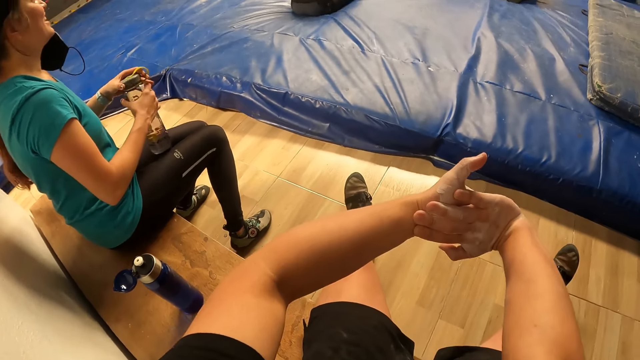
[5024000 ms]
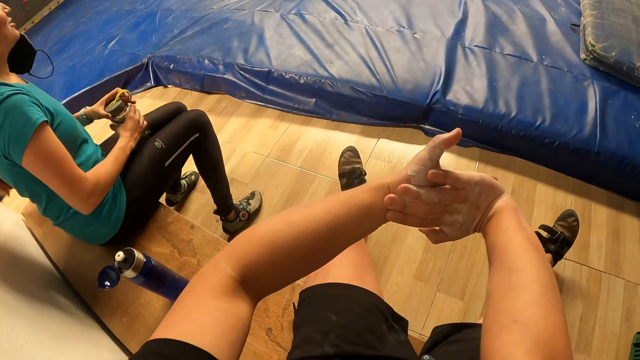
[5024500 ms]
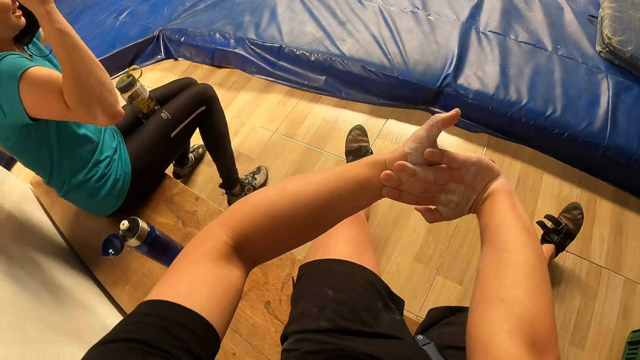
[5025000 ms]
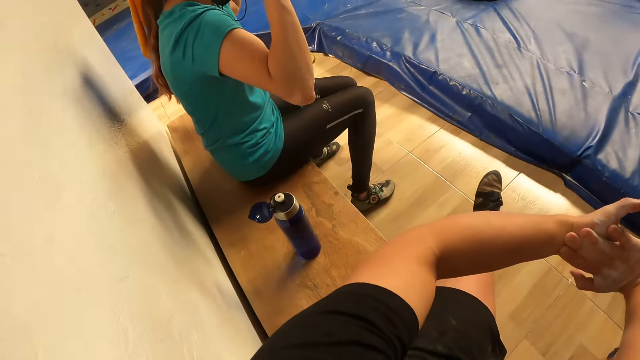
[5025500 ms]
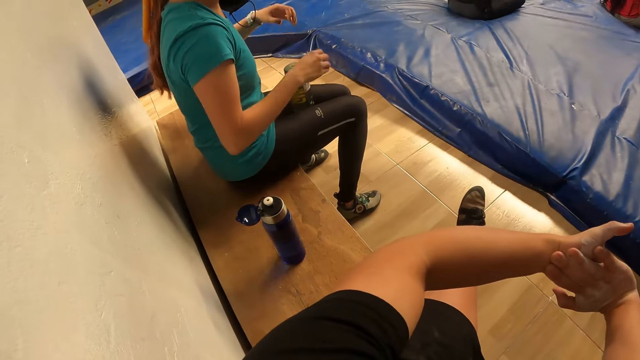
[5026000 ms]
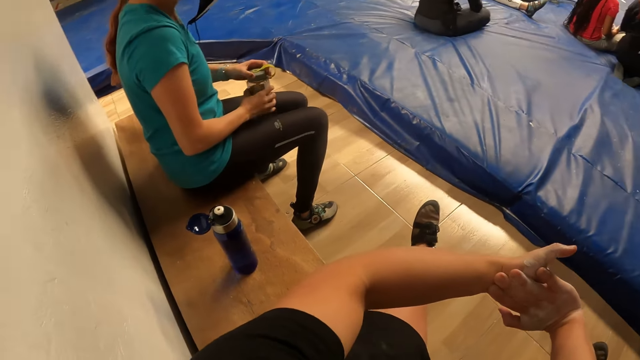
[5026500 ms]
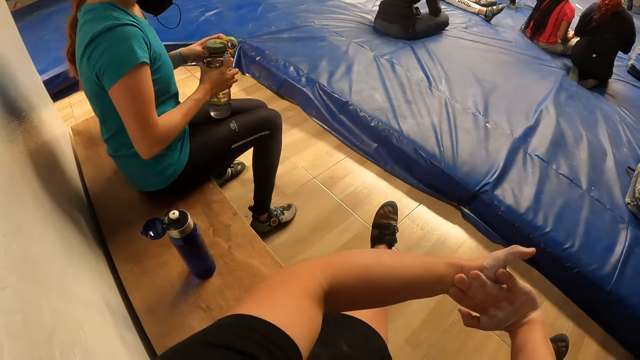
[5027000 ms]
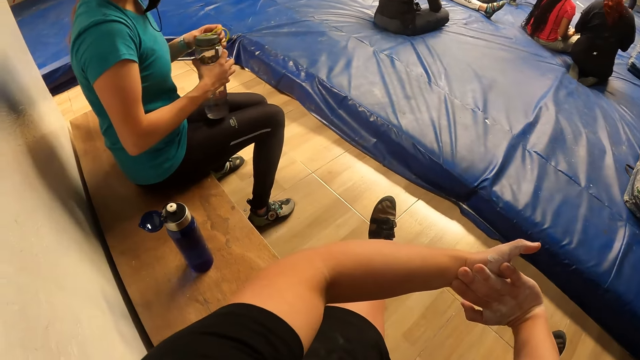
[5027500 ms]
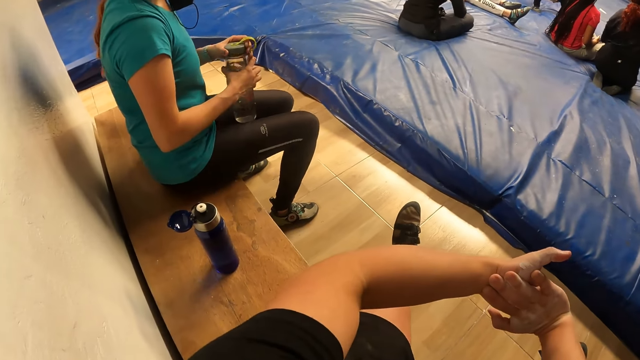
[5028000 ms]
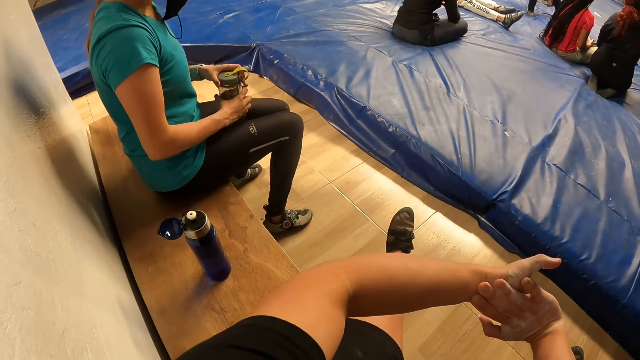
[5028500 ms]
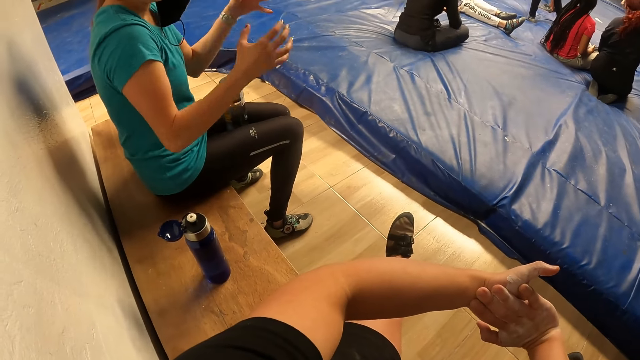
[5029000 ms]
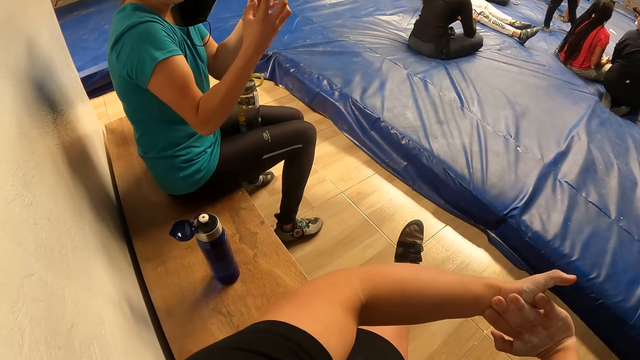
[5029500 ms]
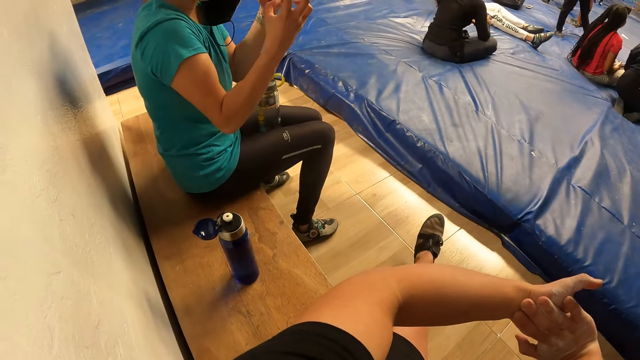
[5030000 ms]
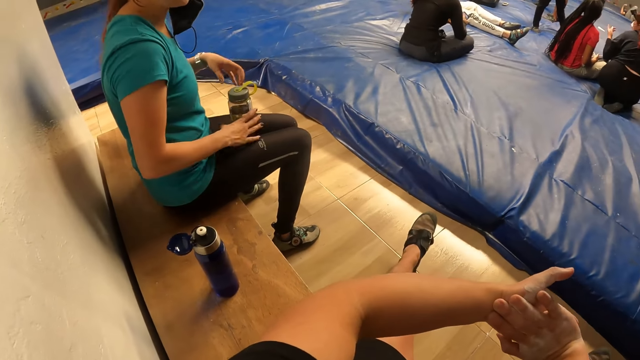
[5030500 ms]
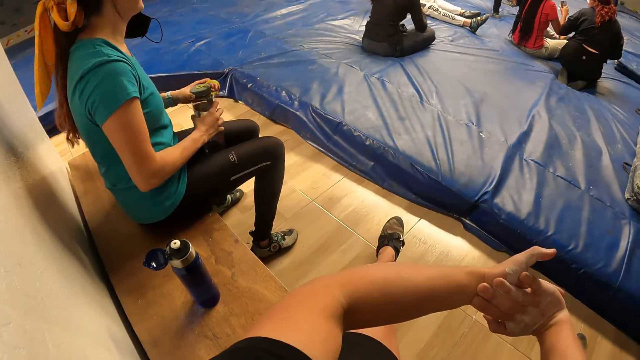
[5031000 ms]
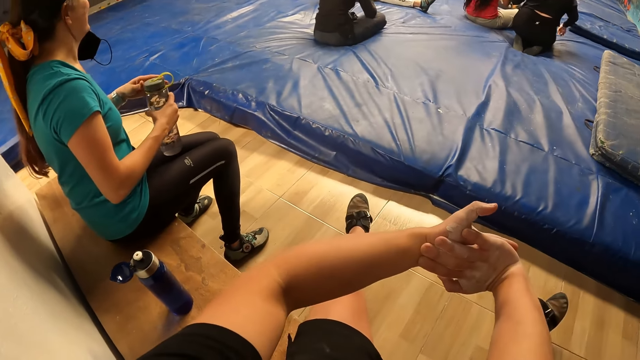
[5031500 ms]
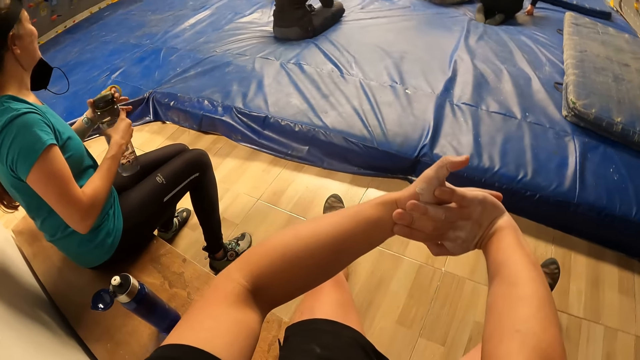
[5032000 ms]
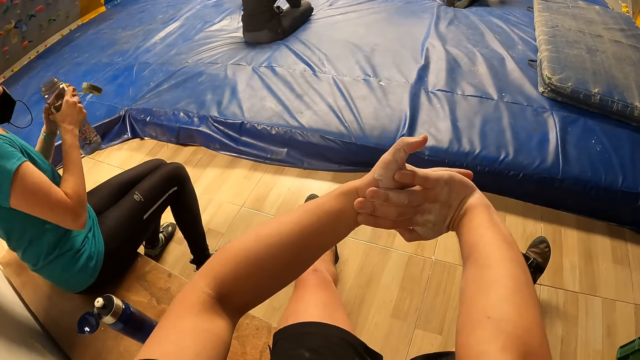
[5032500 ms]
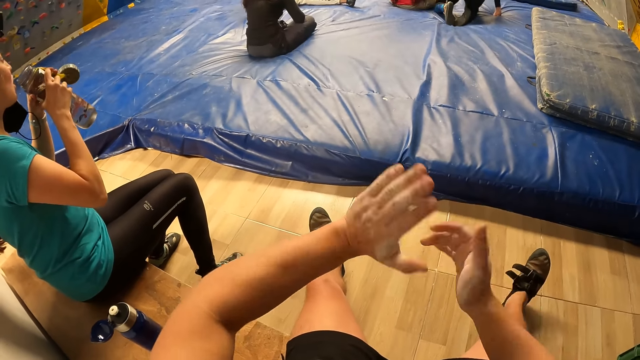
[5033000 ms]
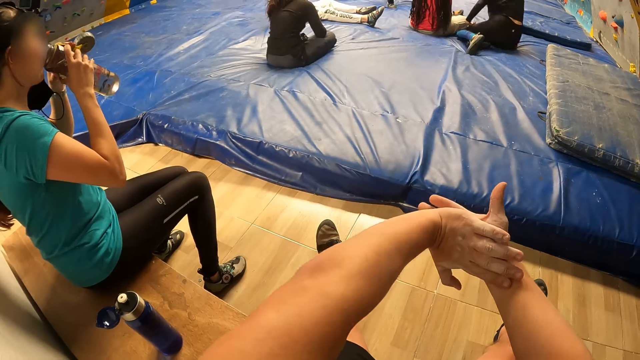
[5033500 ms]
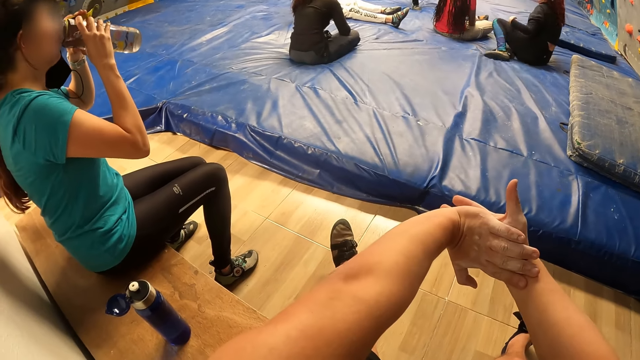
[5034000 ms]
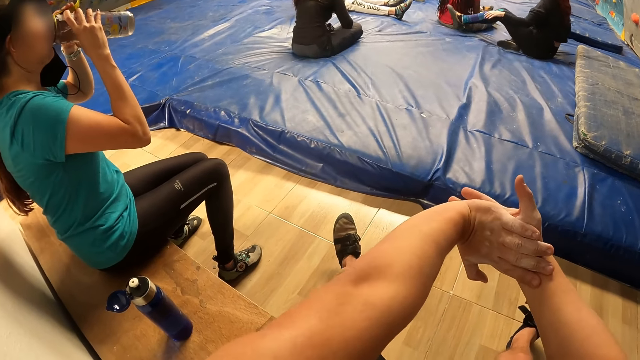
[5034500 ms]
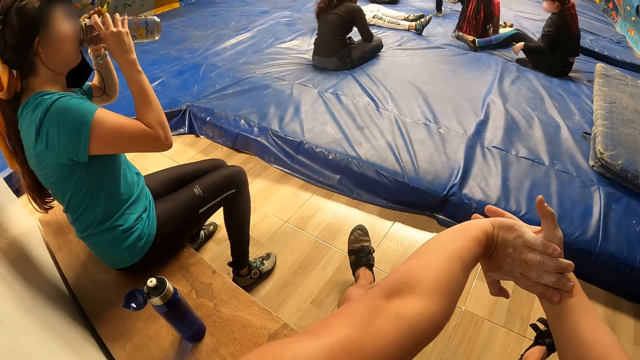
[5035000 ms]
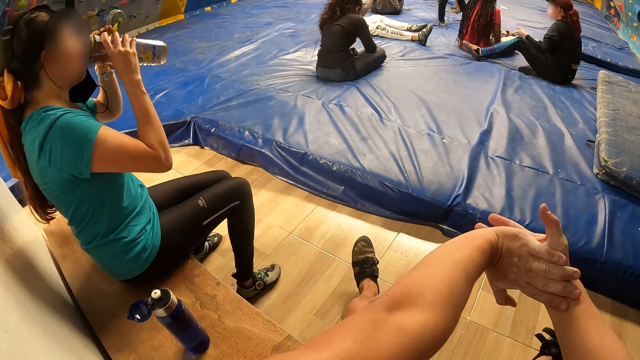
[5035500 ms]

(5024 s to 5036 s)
The woman places the water bottle in between her legs with both hands and picks up the water bottle from her legs with both hands. The camera wearer looks around. The woman places the water bottle in between her legs with both hands and picks up the water bottle from her legs with both hands. The camera wearer stretches the hands. The woman drinks from the water bottle in her hands.

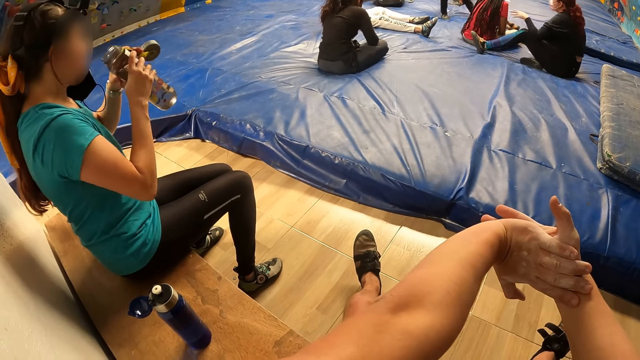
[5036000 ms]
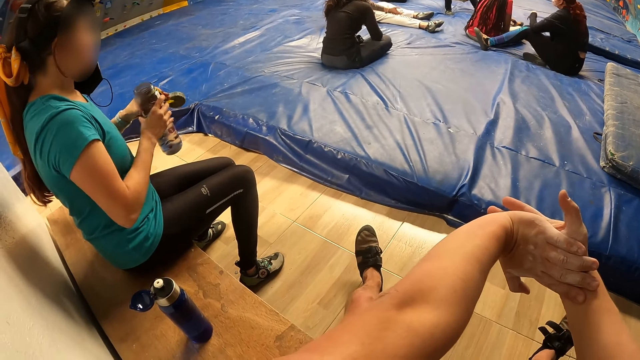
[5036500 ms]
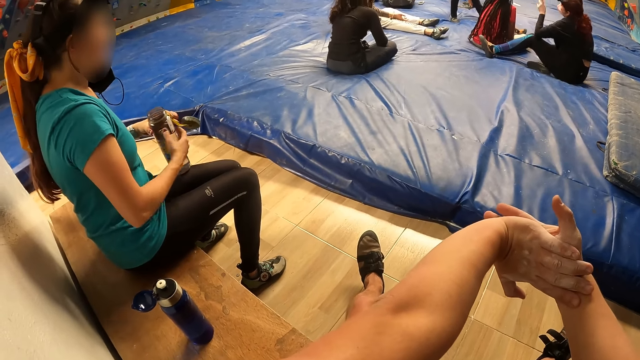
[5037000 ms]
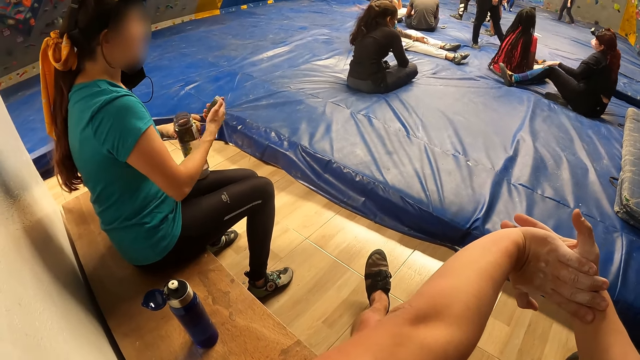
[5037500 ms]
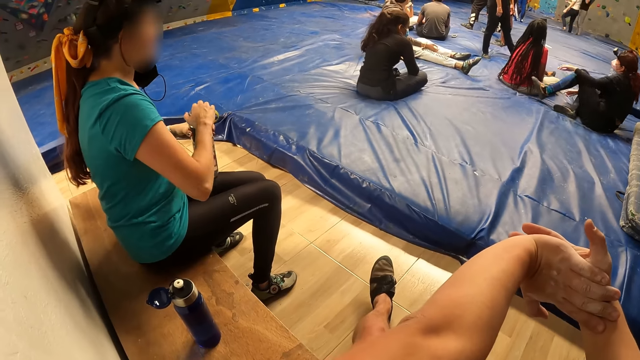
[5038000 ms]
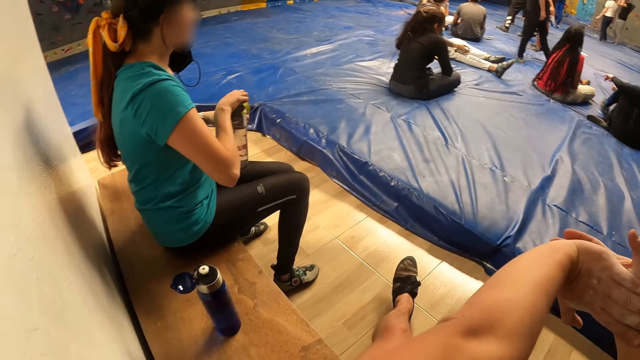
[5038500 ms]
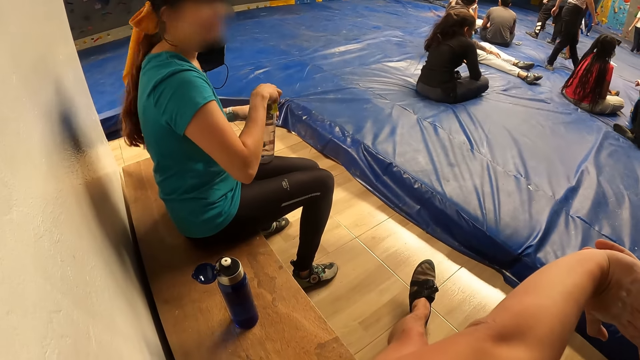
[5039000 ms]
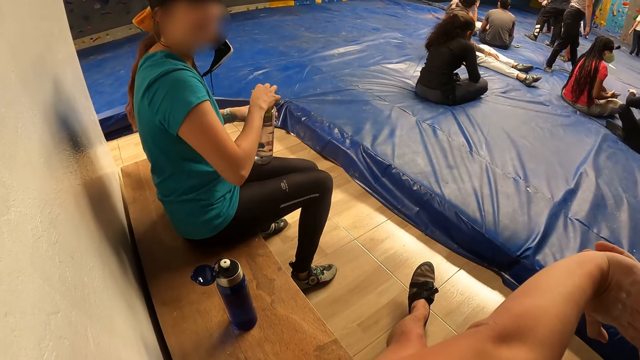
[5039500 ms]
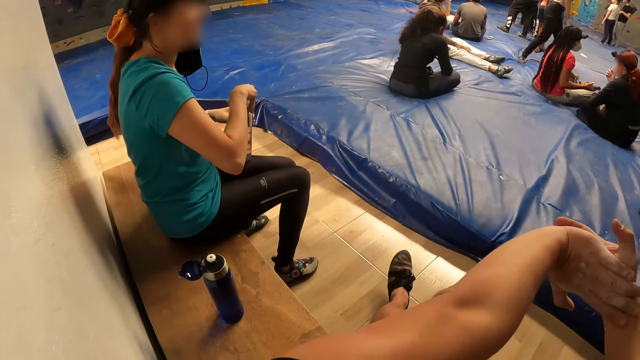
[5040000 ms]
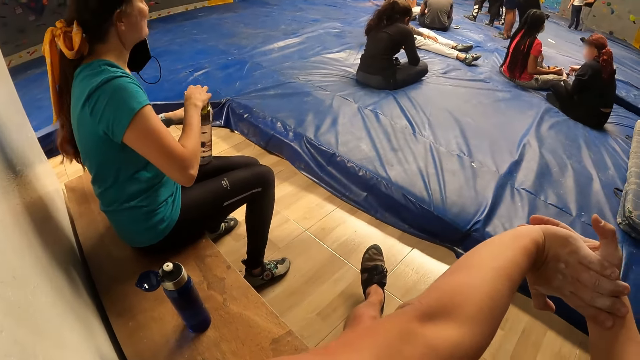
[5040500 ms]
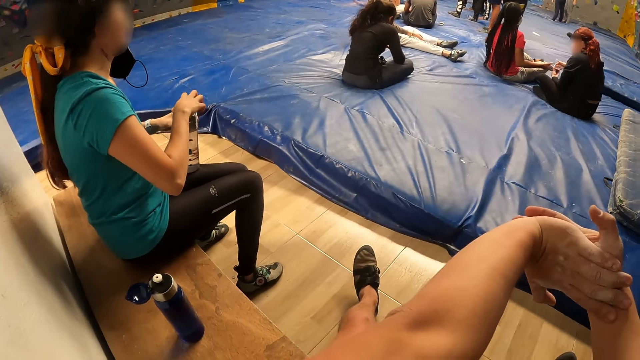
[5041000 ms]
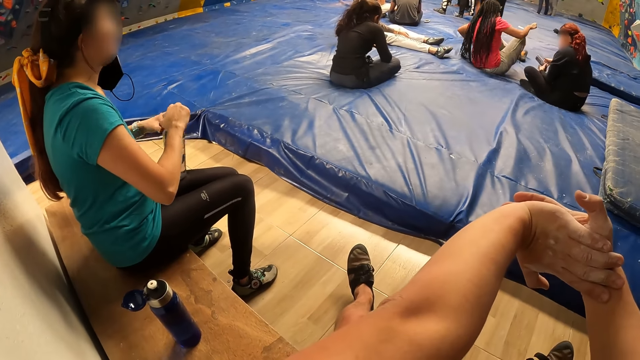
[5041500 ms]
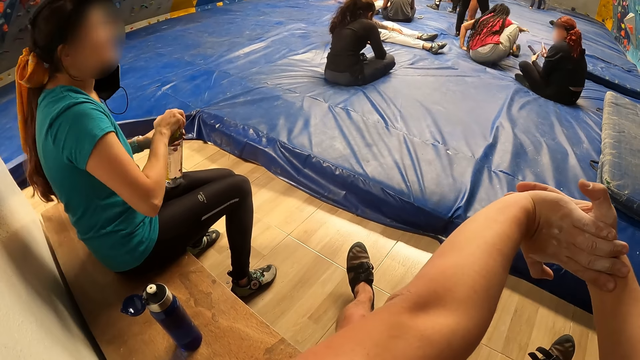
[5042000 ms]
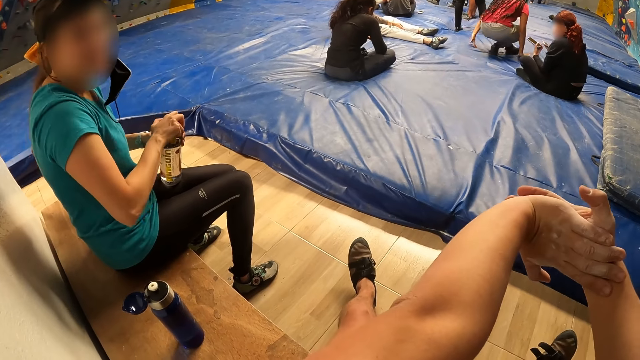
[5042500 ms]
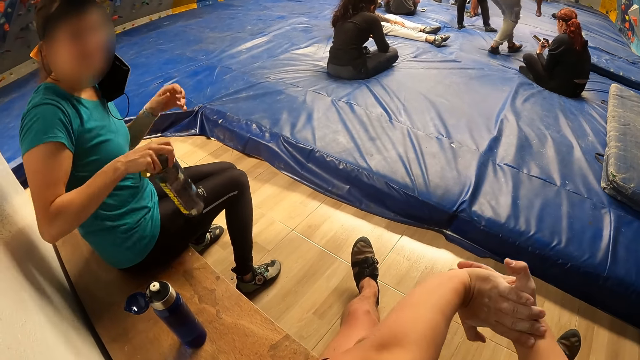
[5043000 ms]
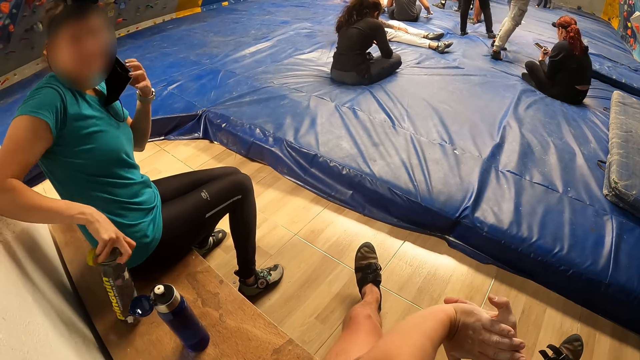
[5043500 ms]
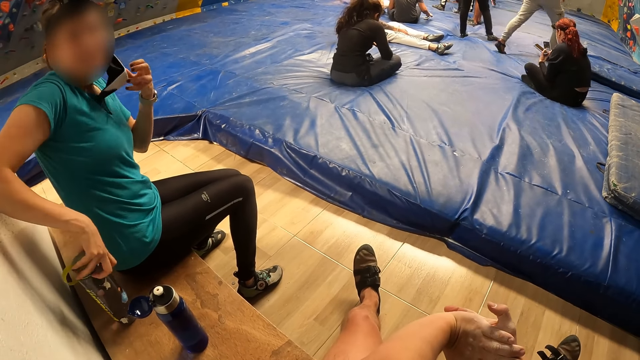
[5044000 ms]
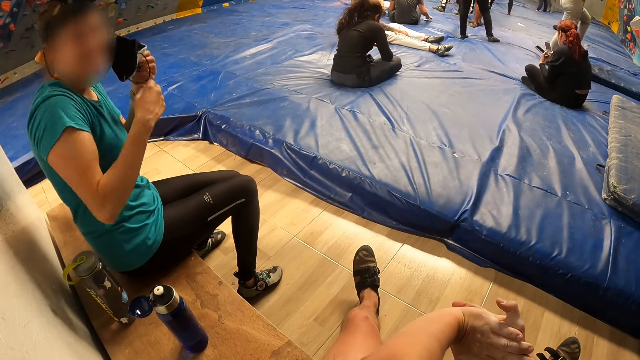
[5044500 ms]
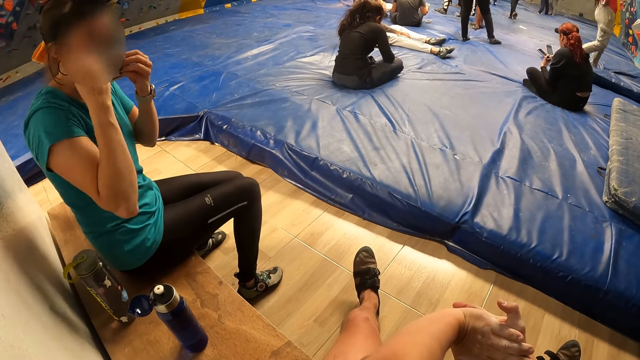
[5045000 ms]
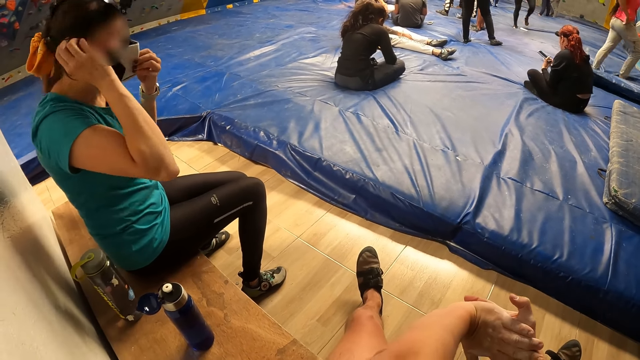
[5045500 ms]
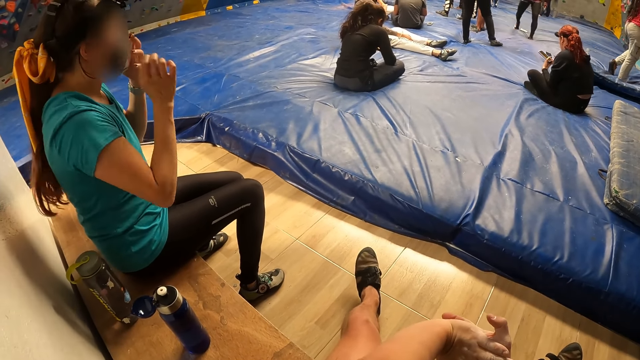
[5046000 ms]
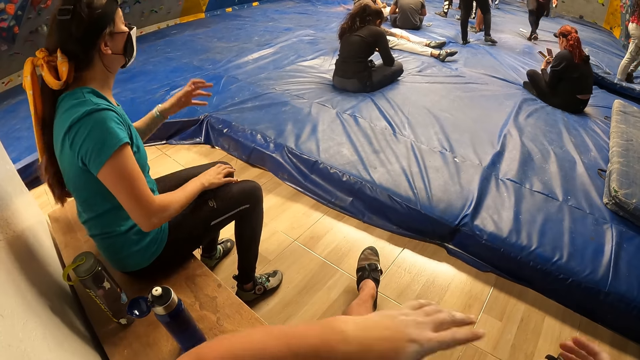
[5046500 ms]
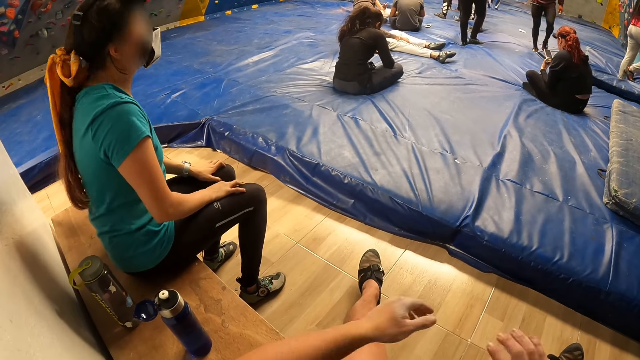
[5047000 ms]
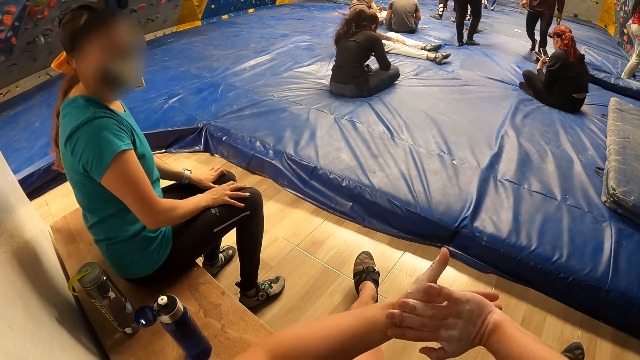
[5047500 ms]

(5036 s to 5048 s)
The woman covers the water bottle with her right hand, drops the water bottle on the bench with her right hand and wears a face mask on her face with both hands. The camera wearer shakes a hand.
